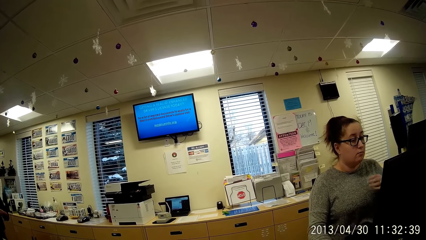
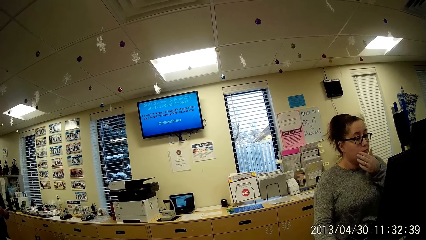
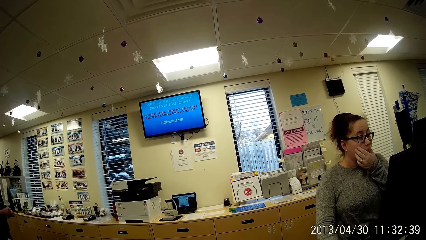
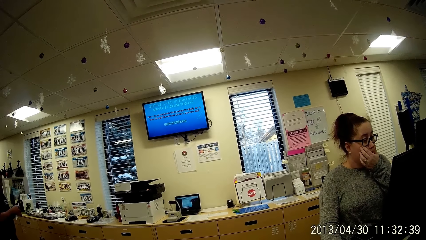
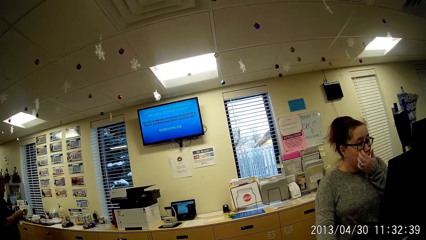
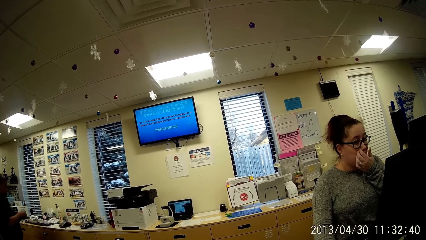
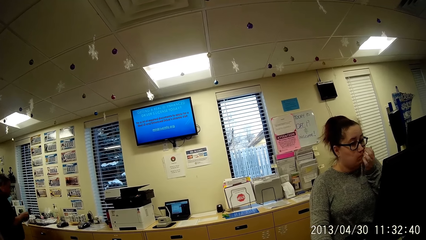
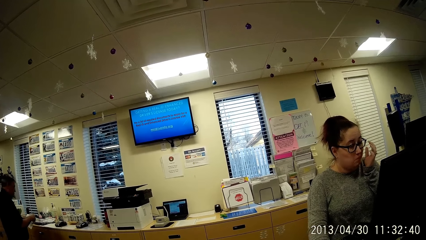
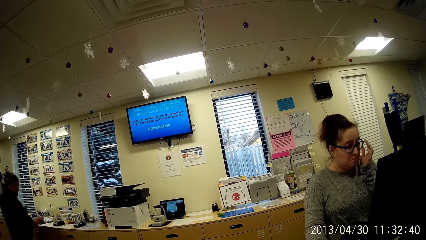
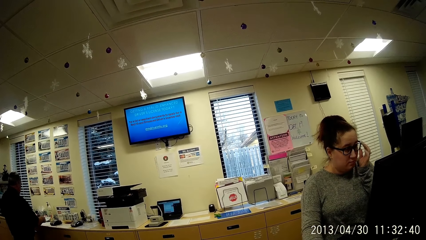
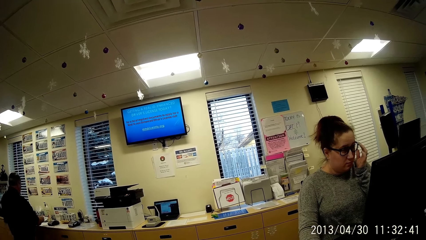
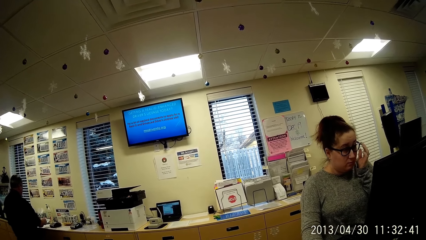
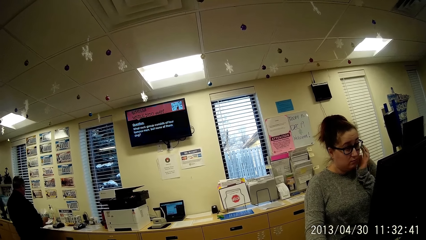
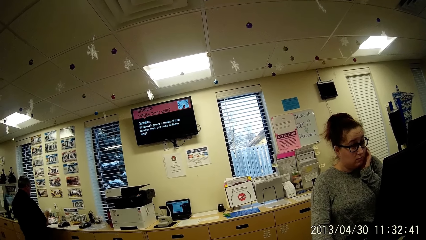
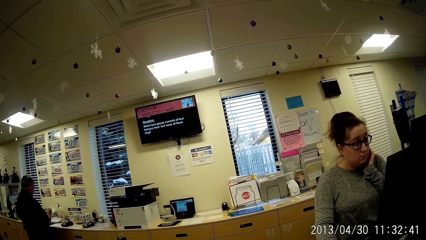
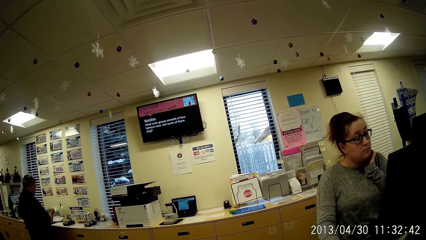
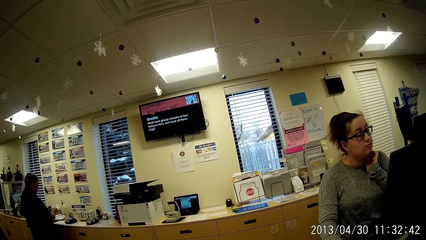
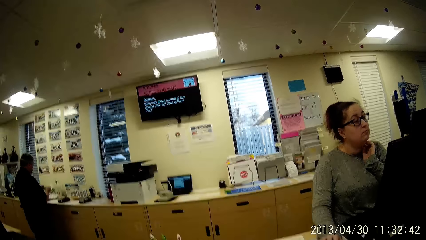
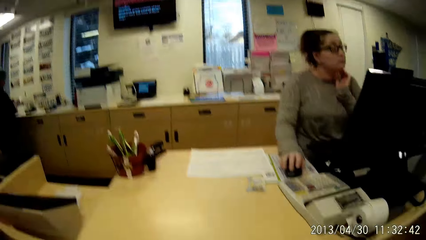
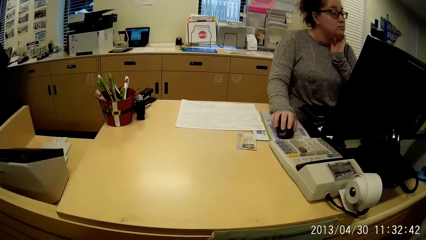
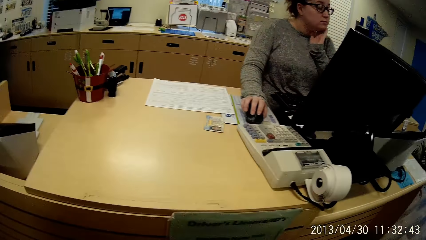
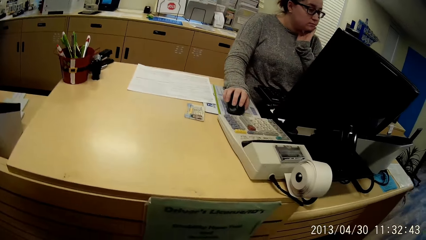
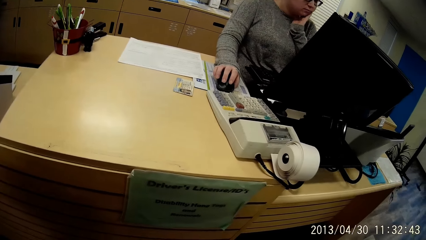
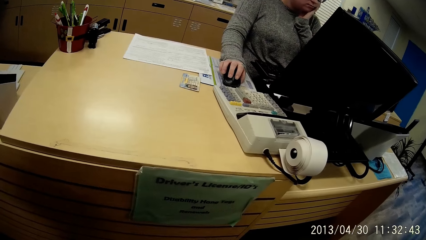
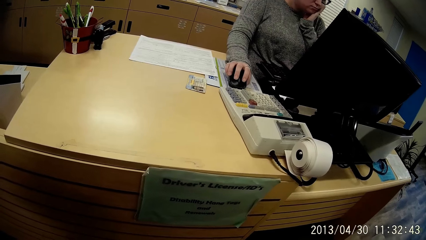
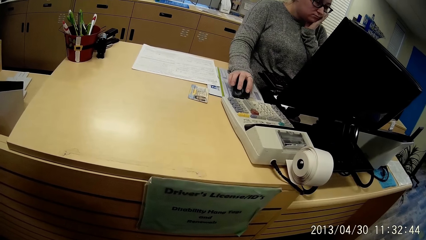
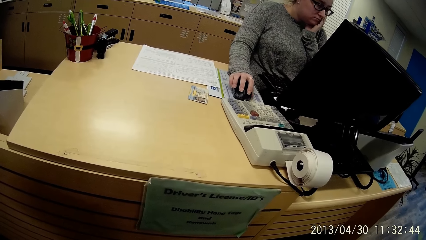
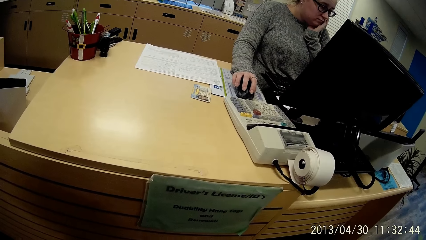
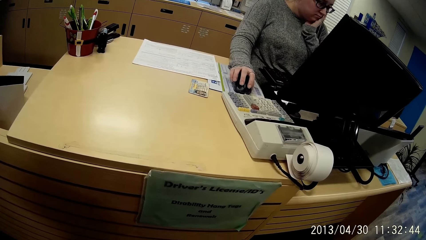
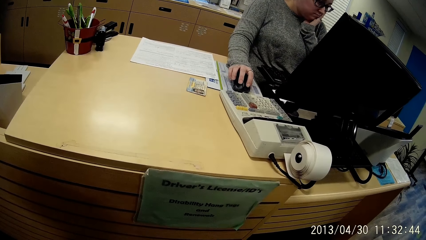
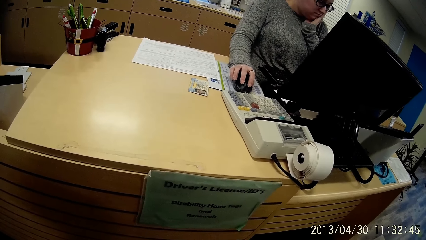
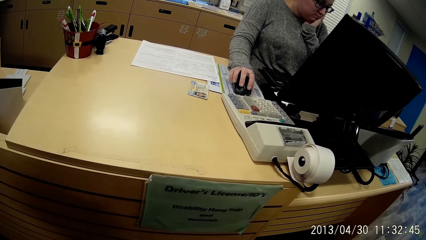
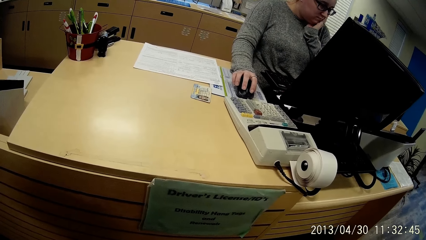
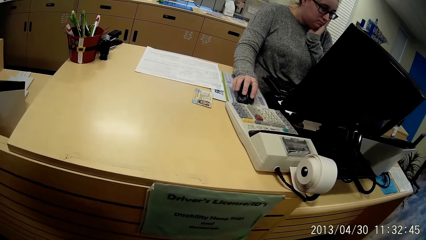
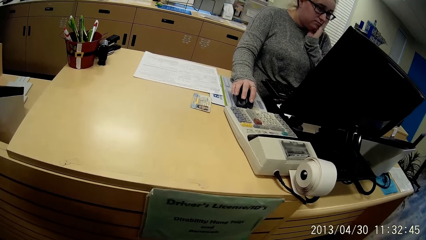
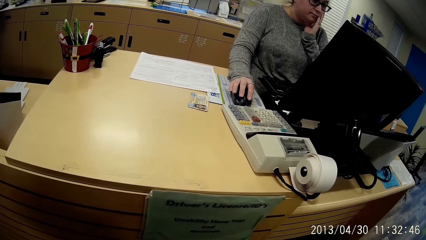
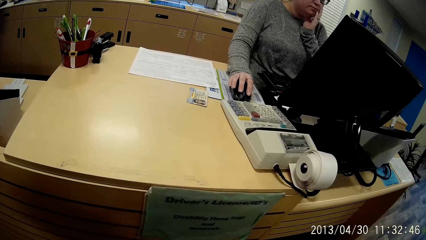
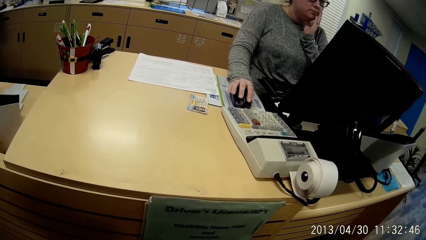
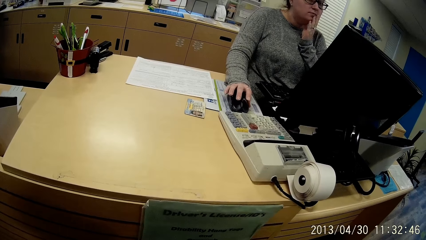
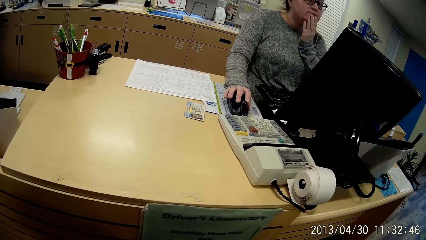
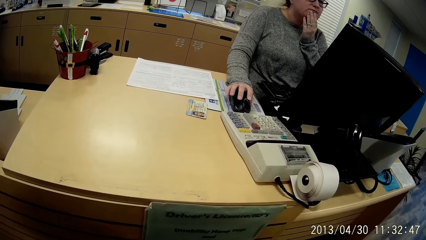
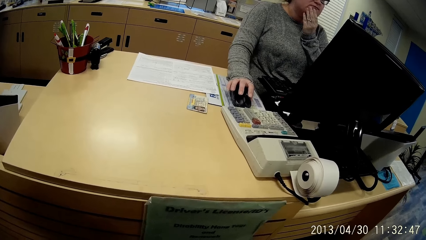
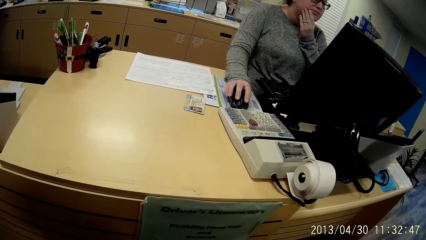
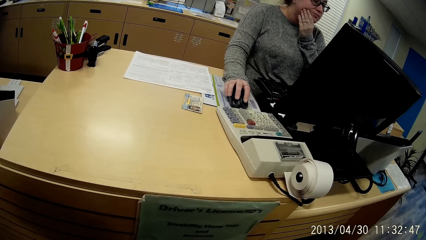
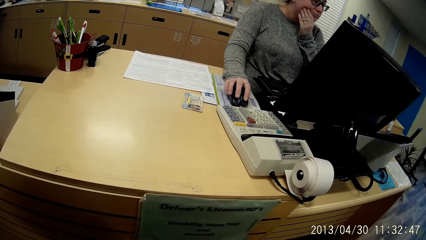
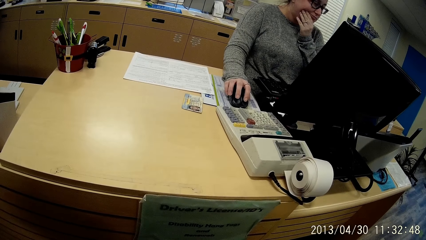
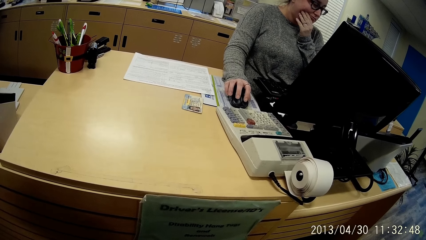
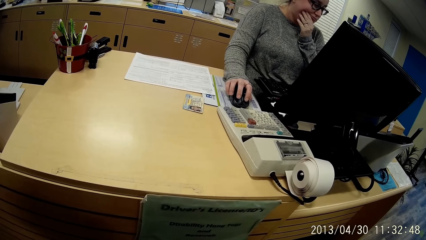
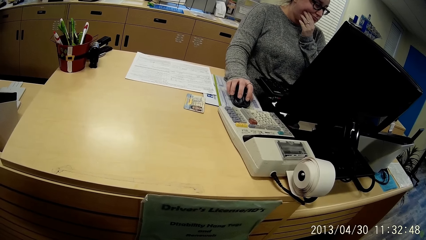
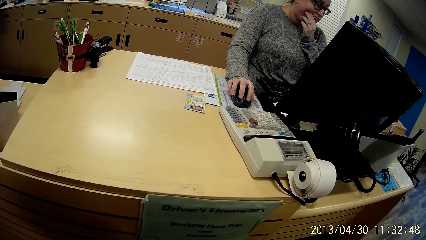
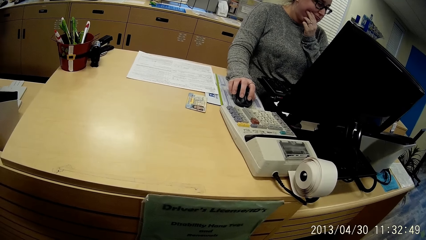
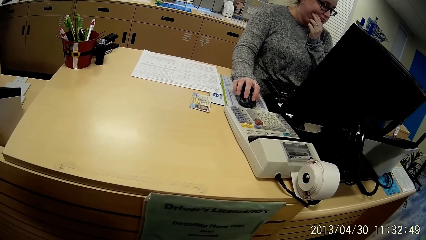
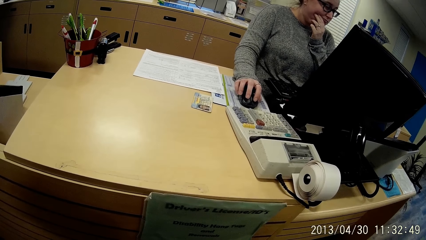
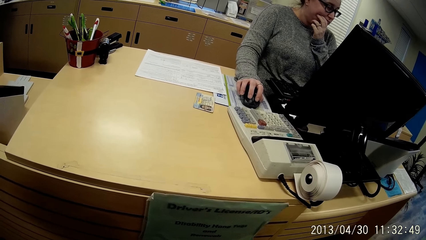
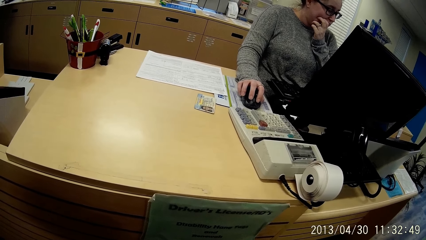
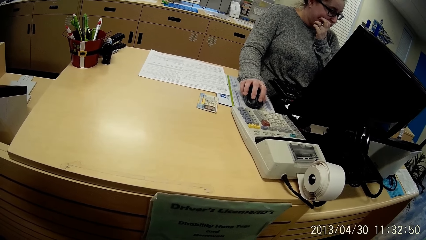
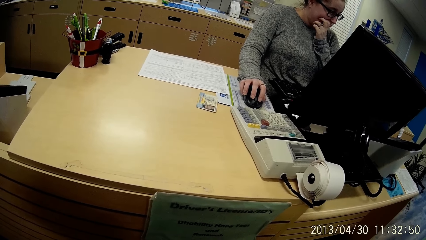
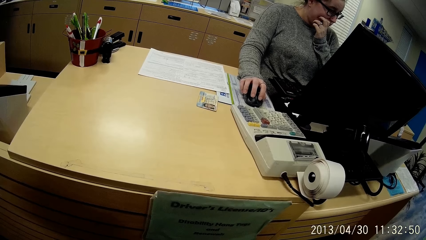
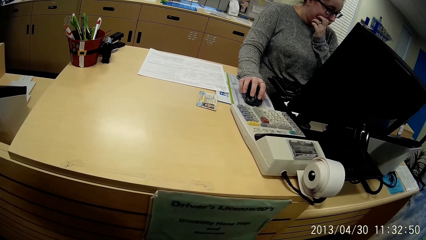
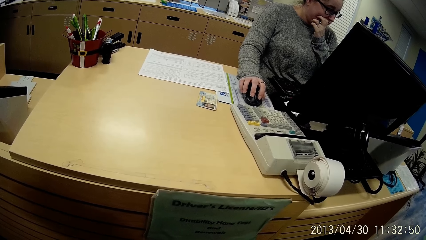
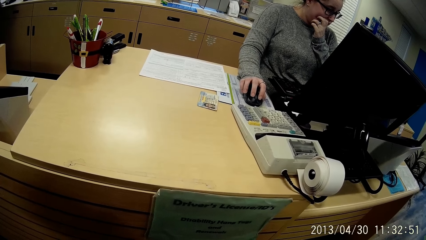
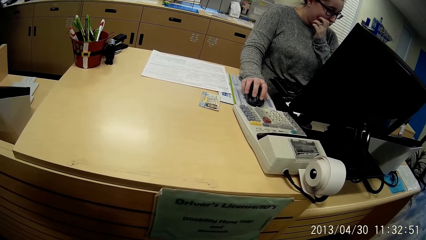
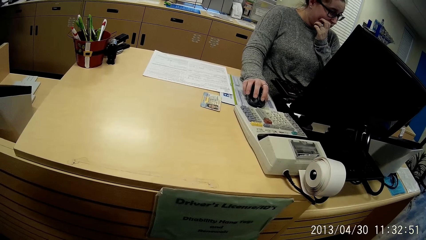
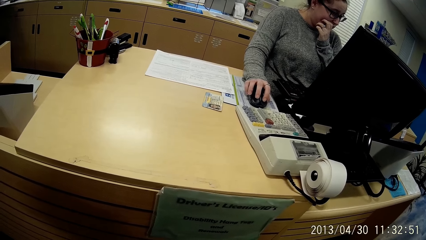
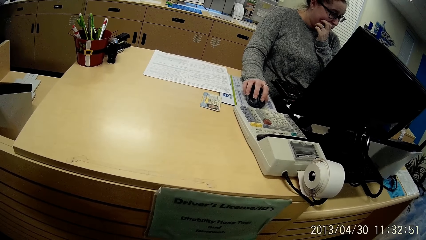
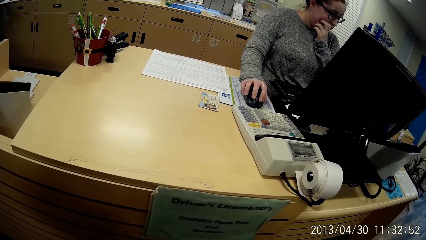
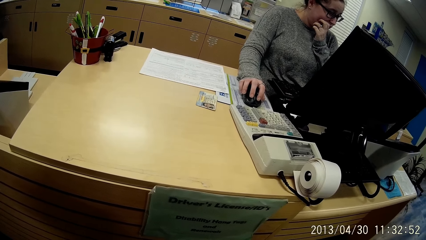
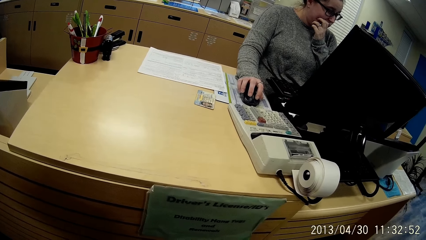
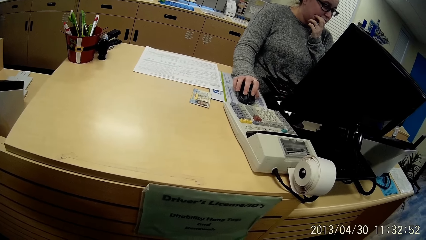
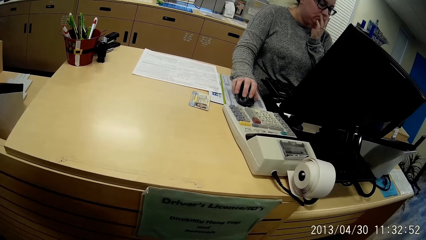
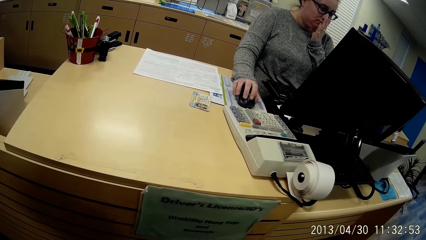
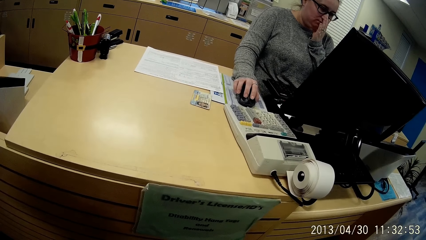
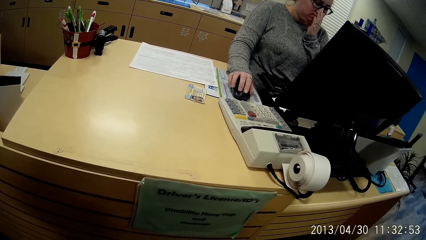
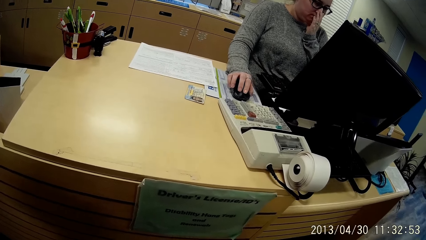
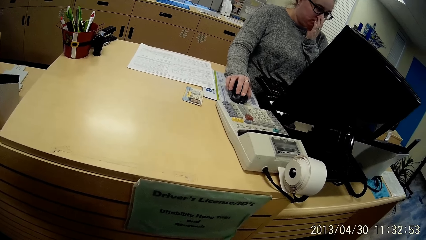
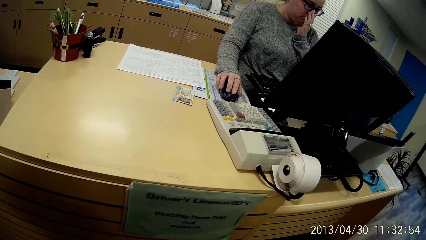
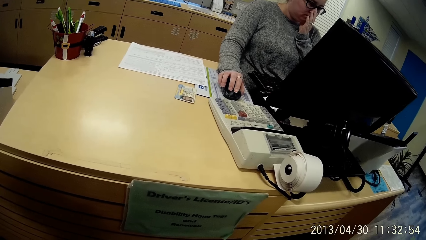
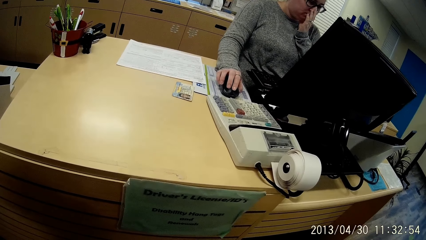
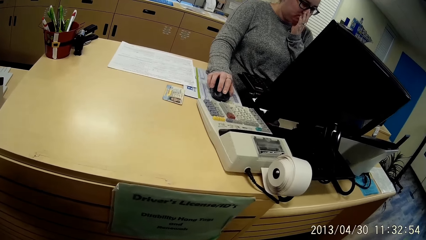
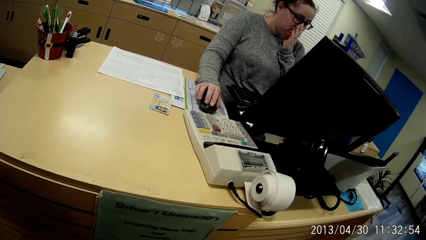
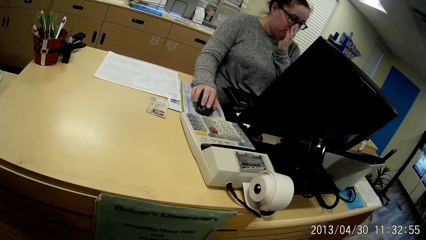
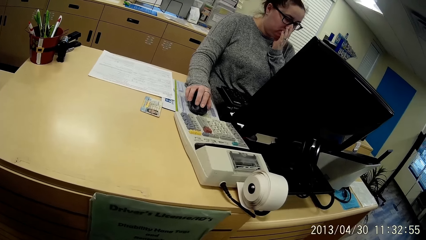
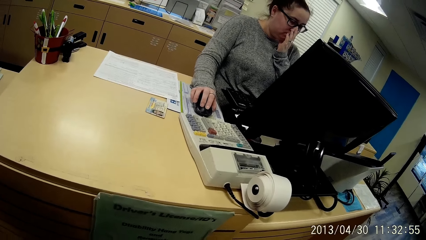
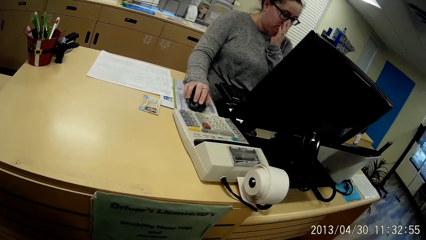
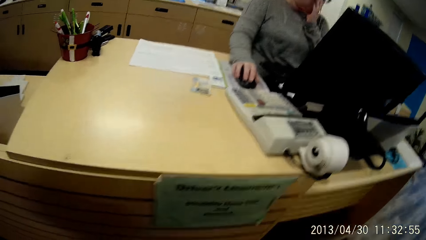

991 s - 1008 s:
The woman uses the computer.
